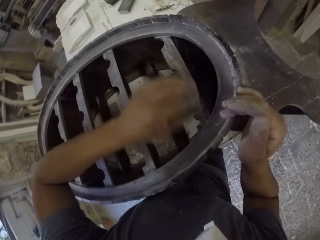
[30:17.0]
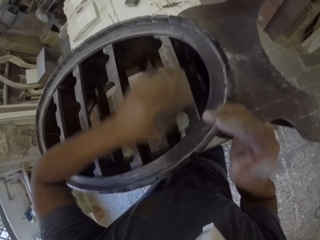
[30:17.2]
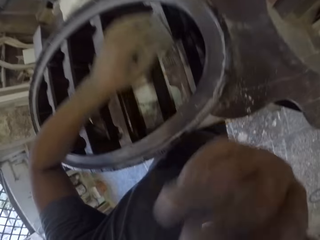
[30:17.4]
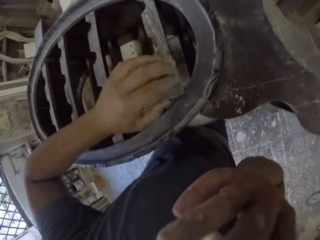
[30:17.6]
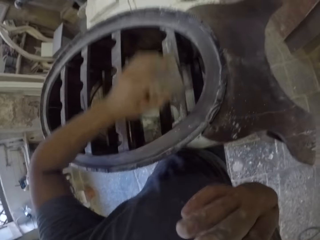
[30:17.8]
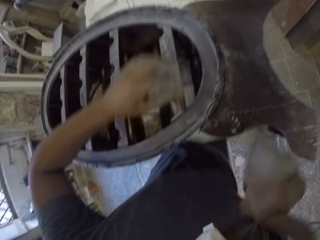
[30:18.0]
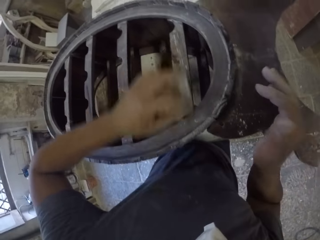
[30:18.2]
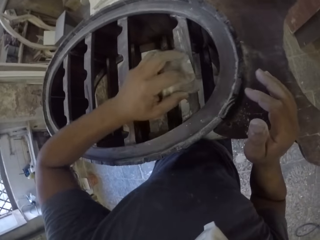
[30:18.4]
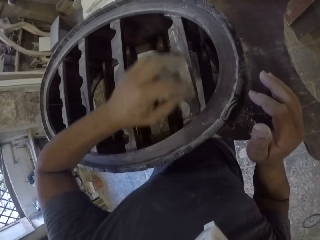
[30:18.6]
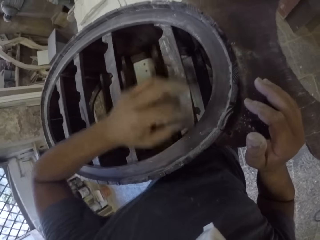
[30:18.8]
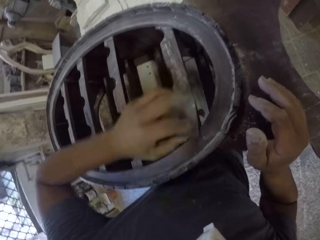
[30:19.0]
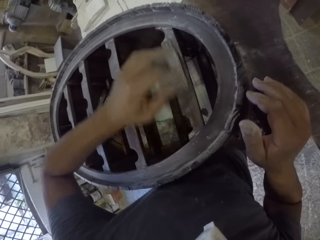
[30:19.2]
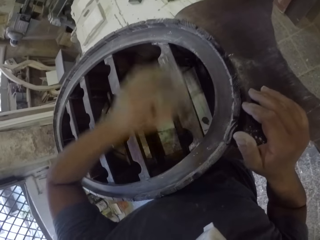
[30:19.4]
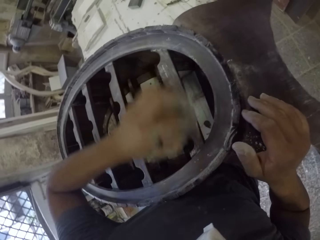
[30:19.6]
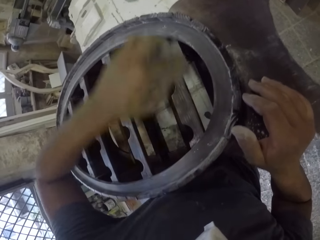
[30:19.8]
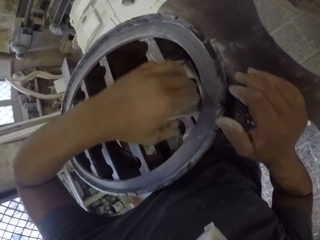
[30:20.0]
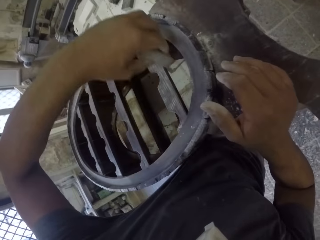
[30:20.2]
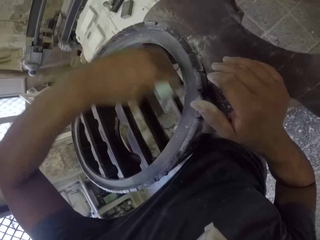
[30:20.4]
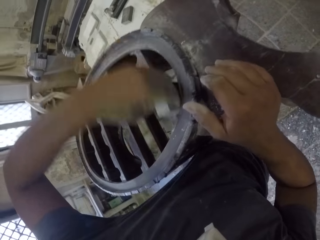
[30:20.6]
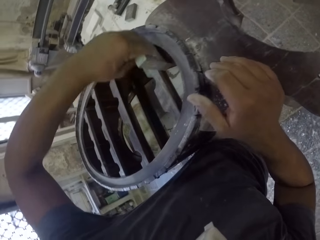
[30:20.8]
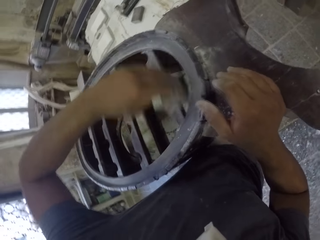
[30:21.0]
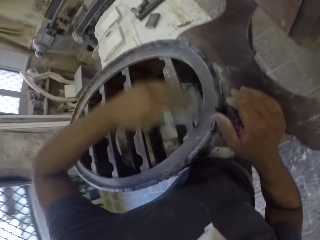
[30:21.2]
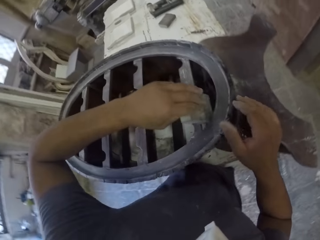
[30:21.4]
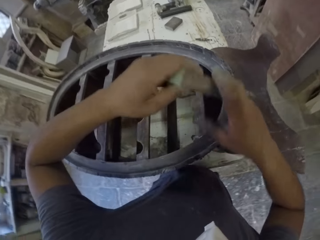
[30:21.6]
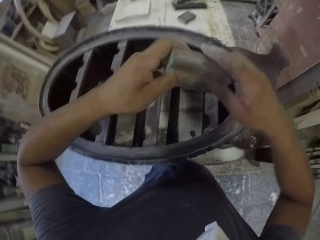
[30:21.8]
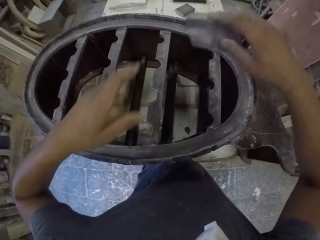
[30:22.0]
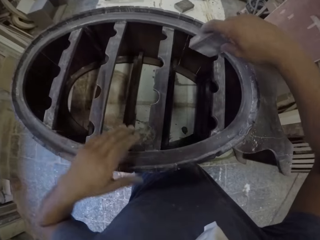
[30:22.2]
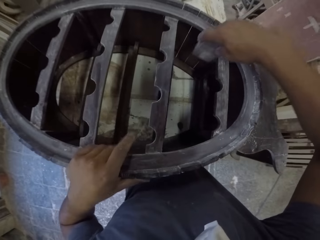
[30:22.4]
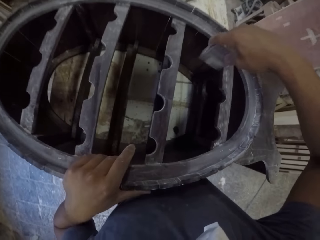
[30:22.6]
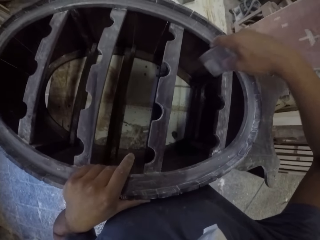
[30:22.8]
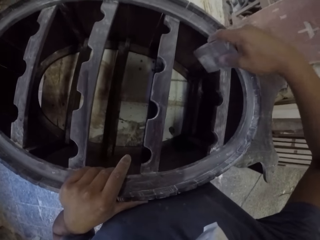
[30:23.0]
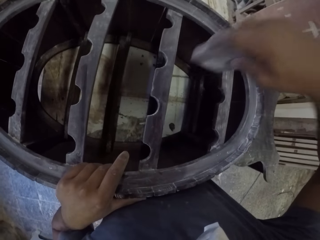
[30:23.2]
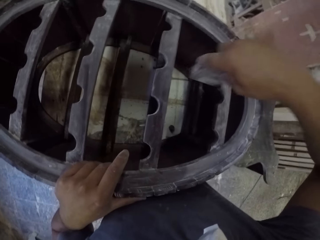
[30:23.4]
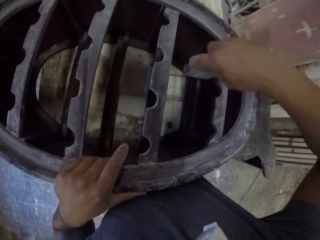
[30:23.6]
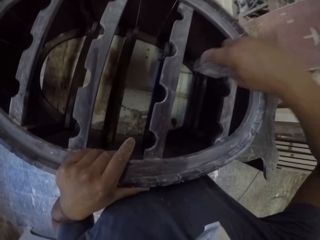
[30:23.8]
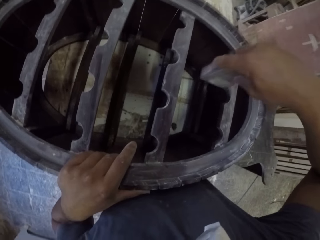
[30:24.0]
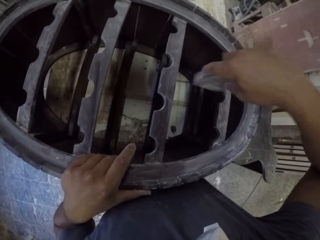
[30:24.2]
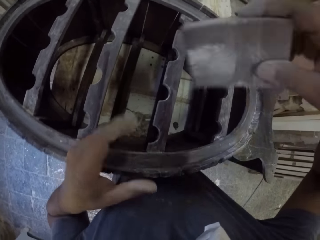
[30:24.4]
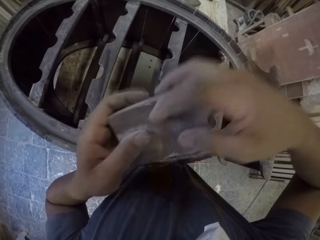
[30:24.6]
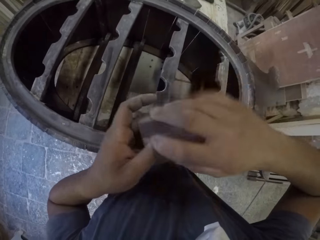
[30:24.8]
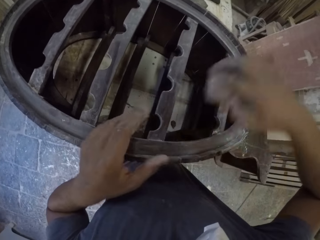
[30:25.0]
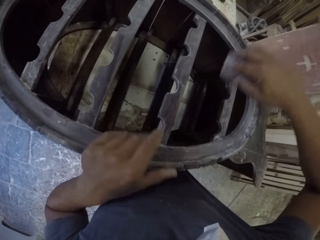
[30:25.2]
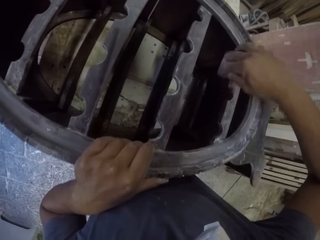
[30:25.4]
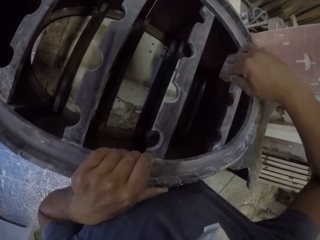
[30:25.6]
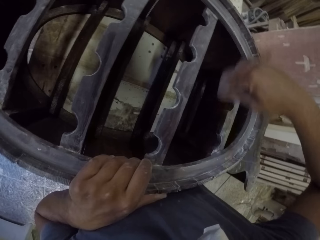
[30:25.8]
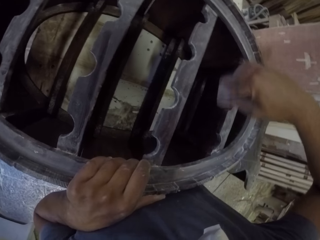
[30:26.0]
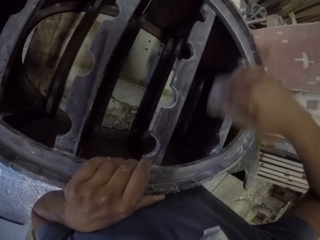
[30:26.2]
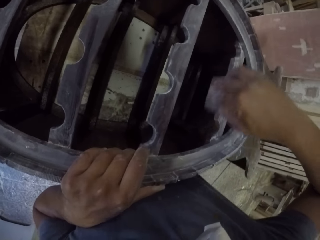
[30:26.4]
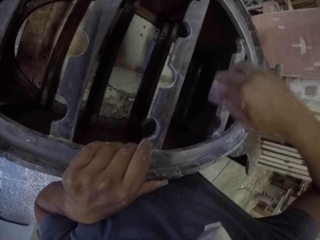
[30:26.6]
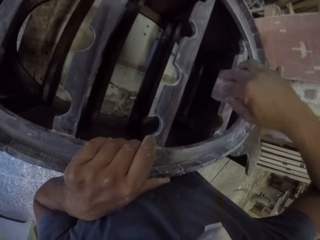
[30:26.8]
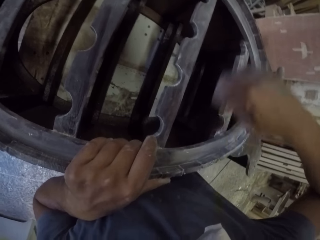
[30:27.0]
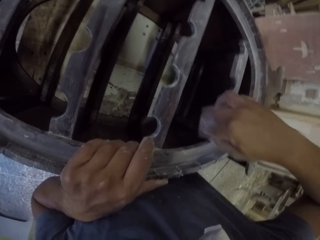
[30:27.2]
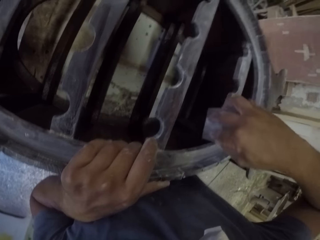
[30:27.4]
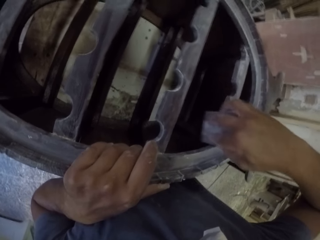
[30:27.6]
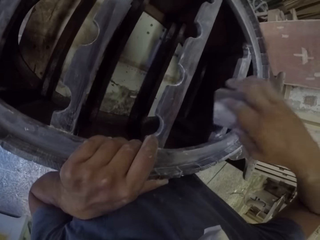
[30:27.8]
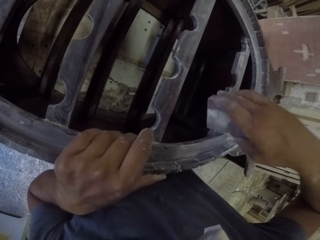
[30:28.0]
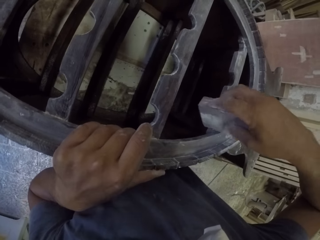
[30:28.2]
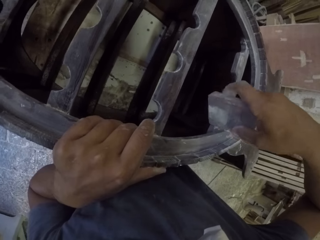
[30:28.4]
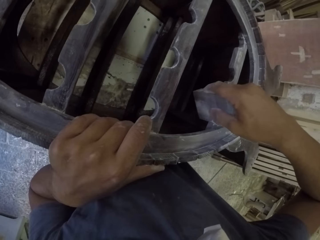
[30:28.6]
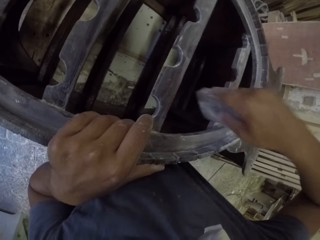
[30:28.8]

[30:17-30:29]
The camera wearer smooths the wooden rack with a smoothing stone. He wipes his face with his right hand. He puts his right hand on the wooden rack. He holds the smoothing stone with his right hand. He puts his left hand on the wooden rack. He smooths the wooden rack with the smoothing stone.

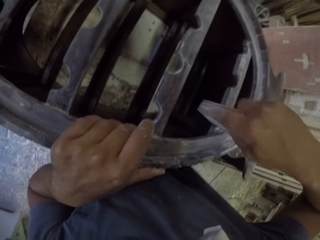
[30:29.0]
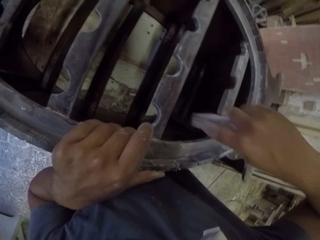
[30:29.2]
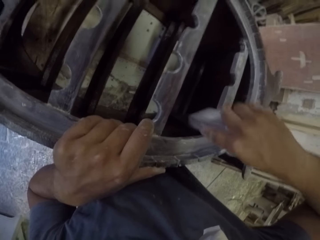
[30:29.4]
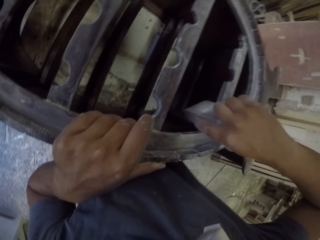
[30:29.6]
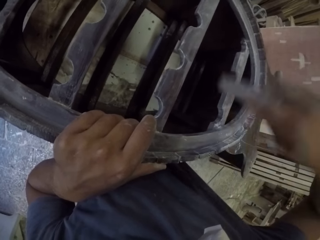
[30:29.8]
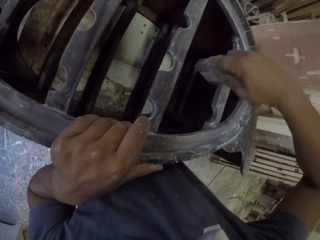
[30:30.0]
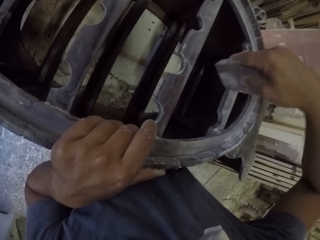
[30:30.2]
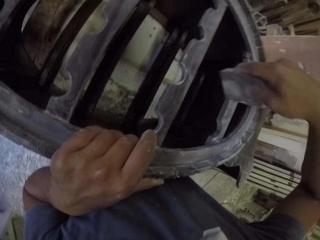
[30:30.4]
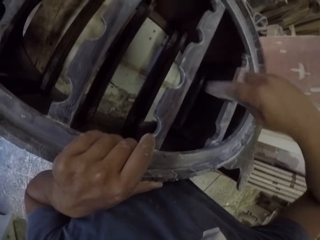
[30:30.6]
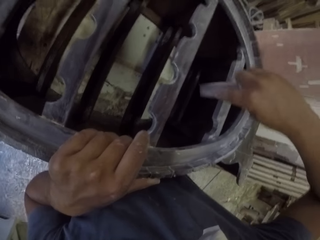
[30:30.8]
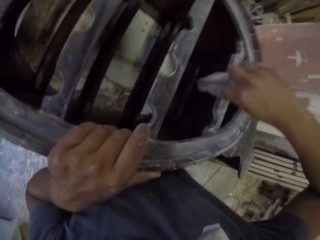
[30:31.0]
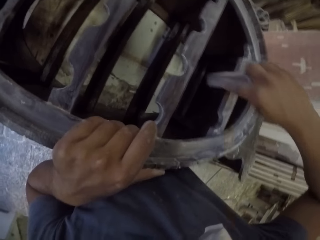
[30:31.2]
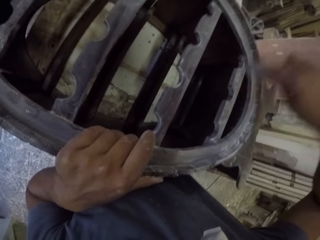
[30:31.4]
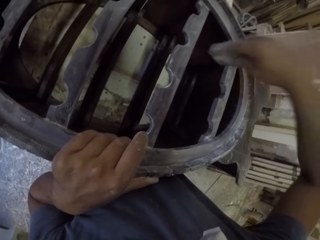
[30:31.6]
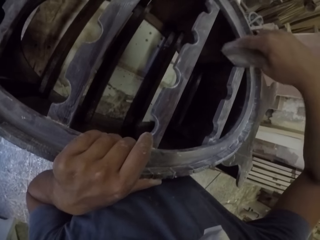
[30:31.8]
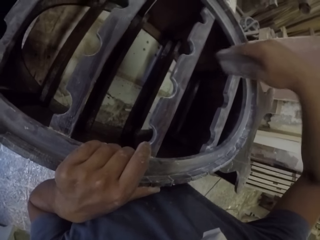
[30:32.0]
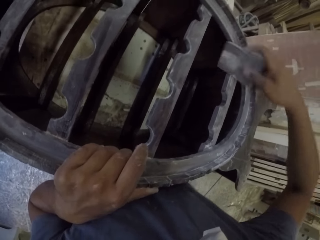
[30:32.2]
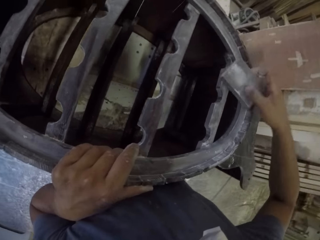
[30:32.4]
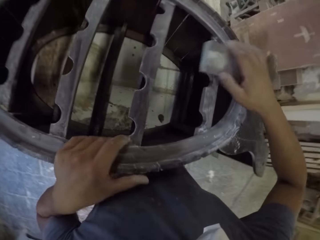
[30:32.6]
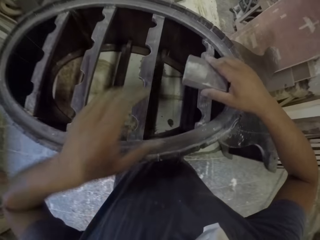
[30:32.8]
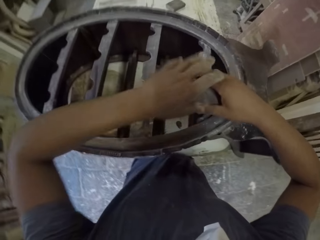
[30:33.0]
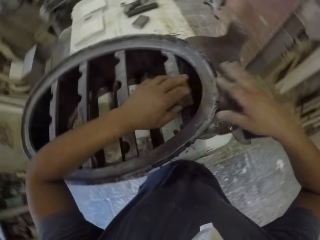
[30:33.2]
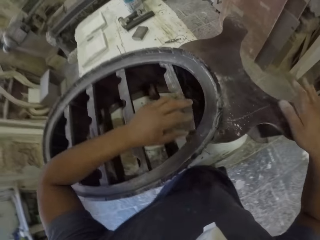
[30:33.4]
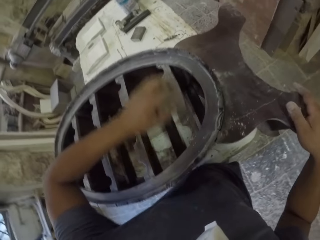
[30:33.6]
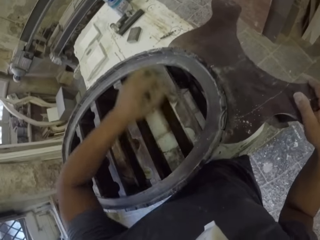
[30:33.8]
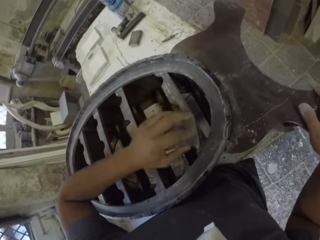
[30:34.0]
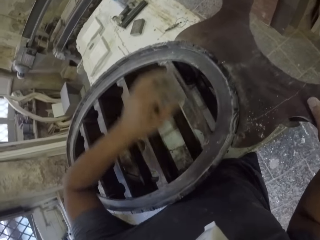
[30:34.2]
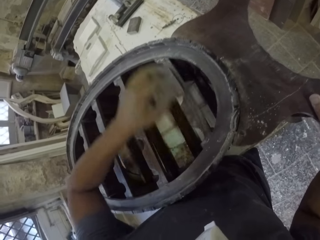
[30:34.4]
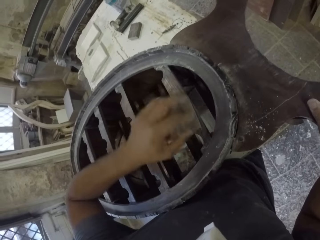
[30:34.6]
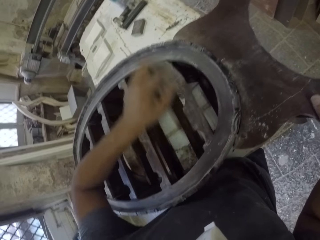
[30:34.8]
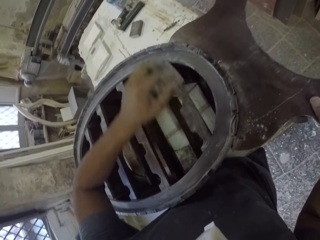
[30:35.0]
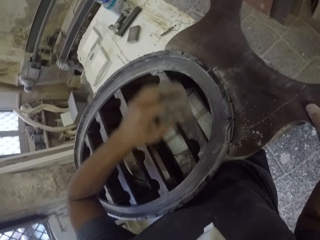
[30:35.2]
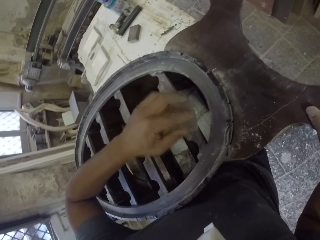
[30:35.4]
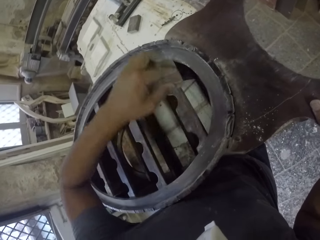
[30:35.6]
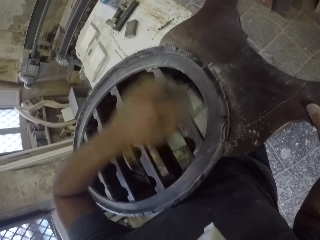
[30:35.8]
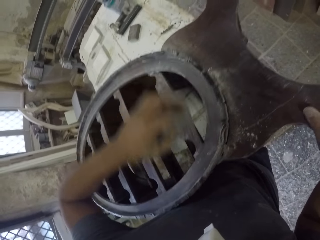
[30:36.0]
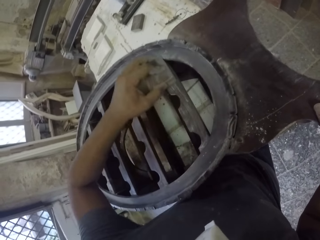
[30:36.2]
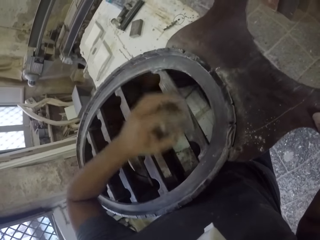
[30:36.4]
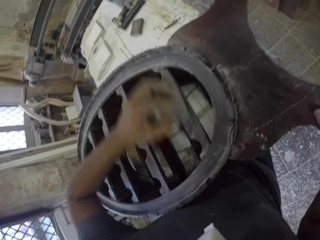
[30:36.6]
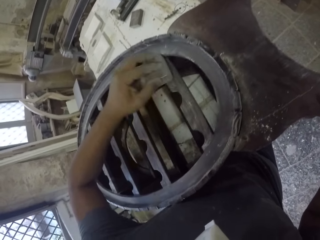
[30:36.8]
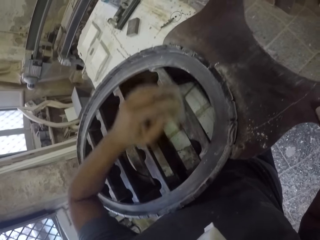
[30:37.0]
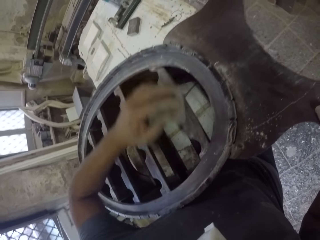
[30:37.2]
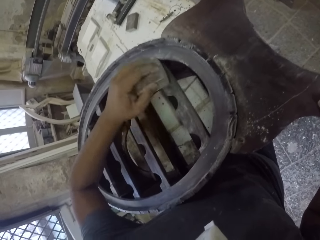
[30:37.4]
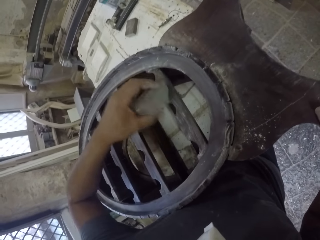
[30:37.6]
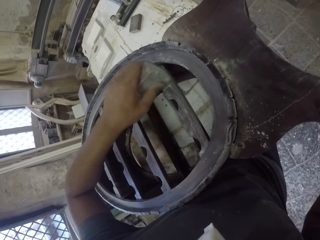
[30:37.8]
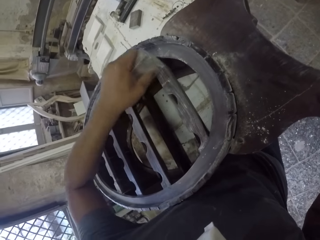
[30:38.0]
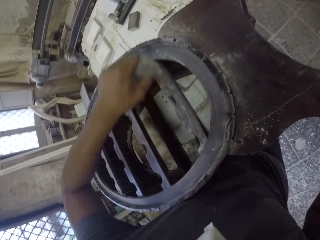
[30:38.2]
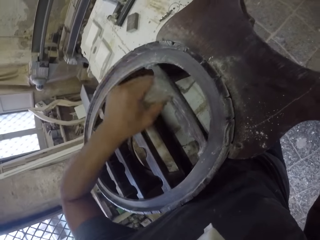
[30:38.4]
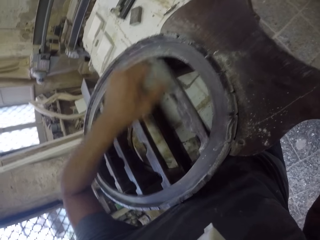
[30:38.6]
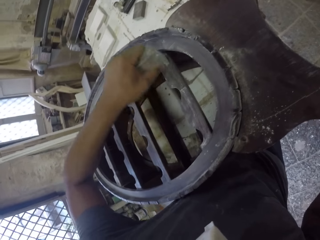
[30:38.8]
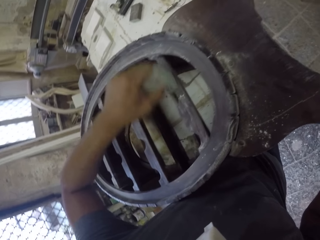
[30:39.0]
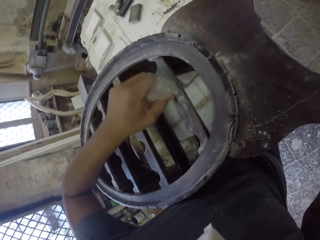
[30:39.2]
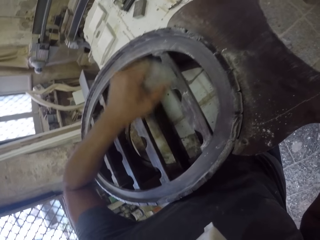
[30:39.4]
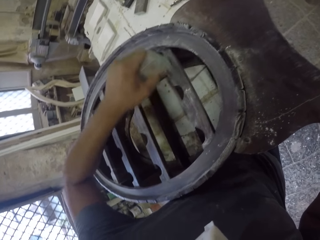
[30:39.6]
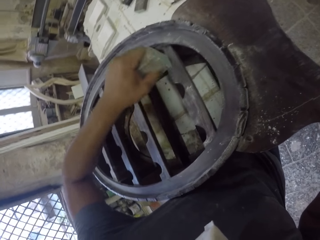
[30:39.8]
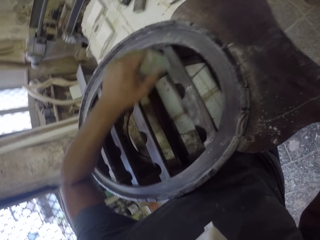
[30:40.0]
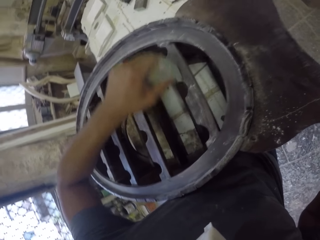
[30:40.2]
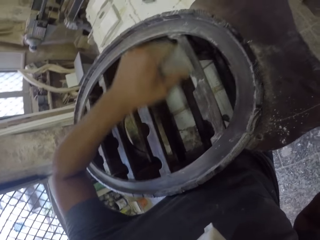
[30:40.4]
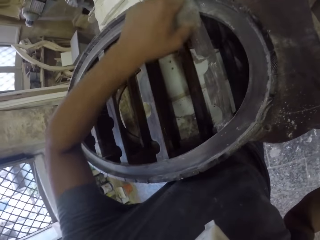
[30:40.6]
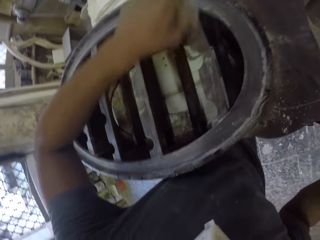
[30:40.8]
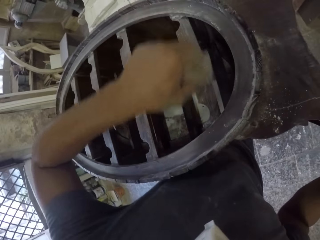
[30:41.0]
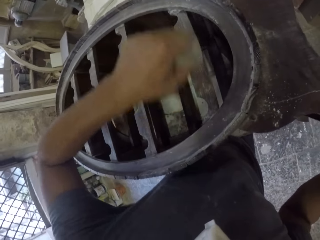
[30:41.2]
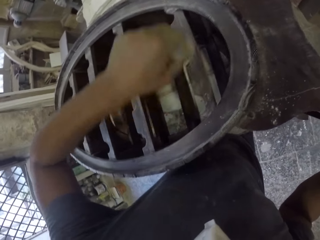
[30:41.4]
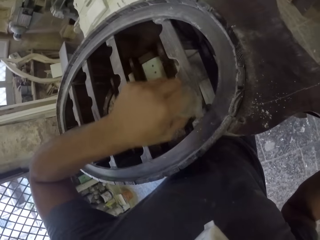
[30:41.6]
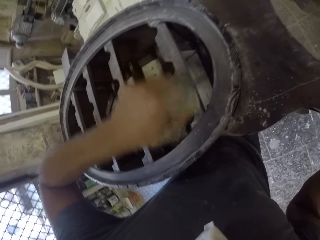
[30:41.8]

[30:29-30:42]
The camera wearer switches hand. He holds the smoothing stone with his left hand. He smooths the wooden rack with the smoothing stone. He puts his right hand on the wooden rack.
